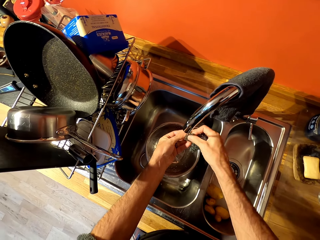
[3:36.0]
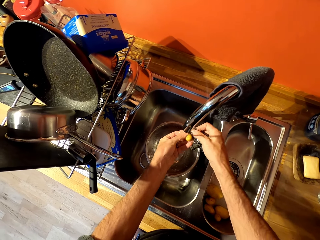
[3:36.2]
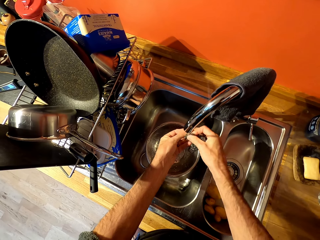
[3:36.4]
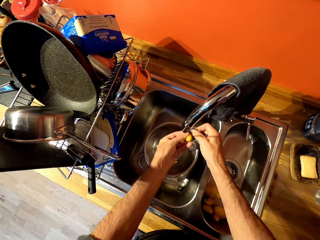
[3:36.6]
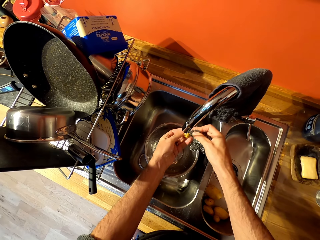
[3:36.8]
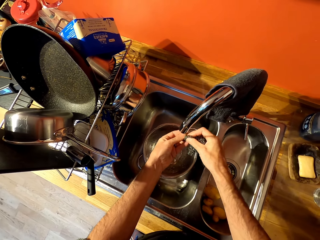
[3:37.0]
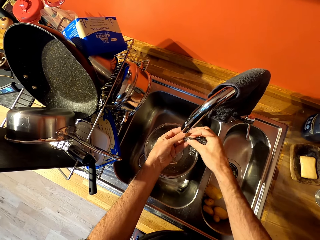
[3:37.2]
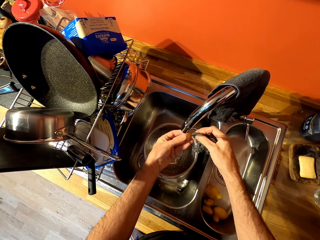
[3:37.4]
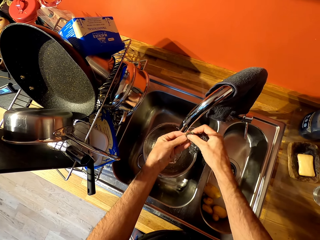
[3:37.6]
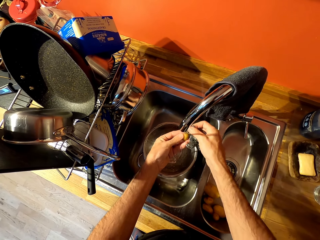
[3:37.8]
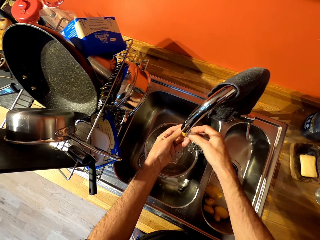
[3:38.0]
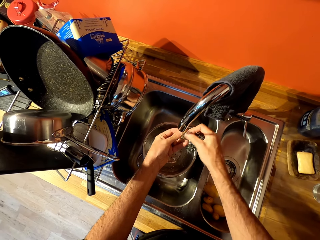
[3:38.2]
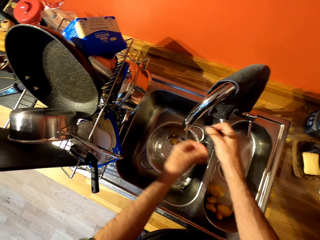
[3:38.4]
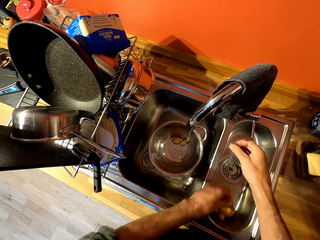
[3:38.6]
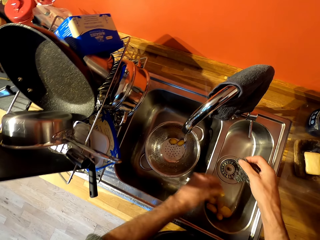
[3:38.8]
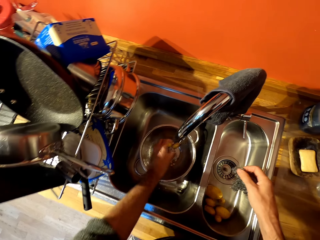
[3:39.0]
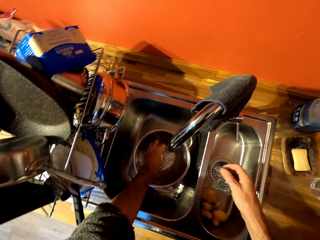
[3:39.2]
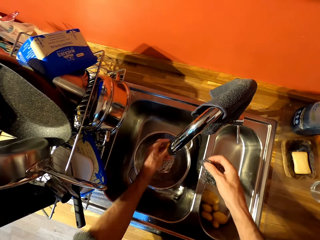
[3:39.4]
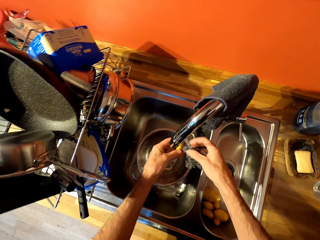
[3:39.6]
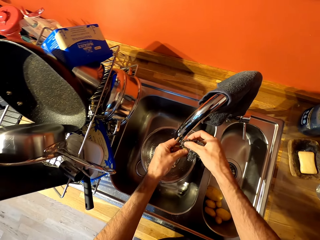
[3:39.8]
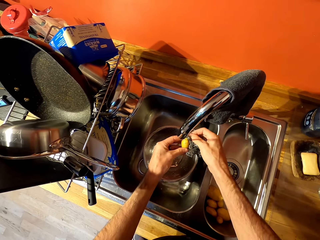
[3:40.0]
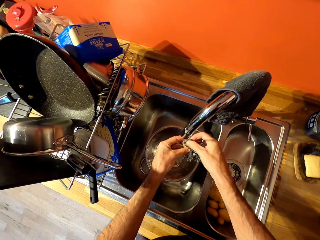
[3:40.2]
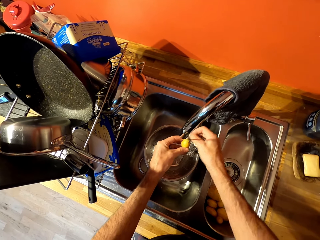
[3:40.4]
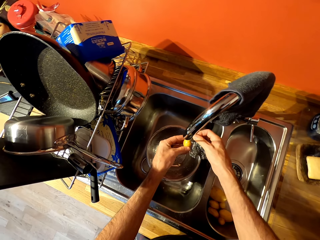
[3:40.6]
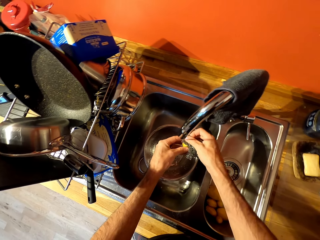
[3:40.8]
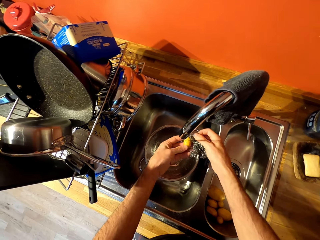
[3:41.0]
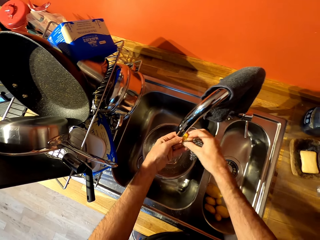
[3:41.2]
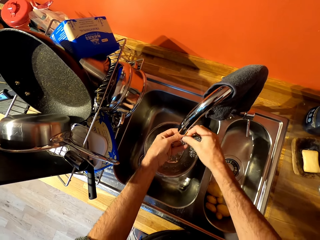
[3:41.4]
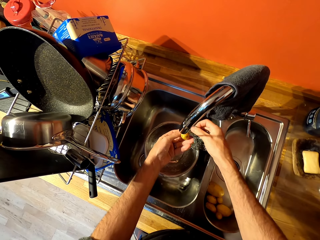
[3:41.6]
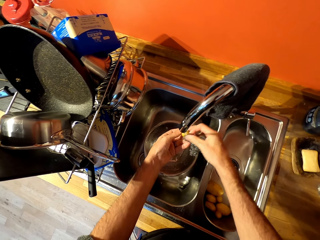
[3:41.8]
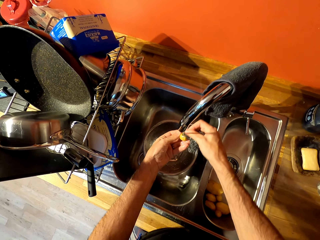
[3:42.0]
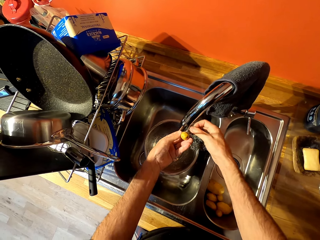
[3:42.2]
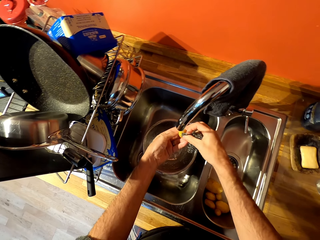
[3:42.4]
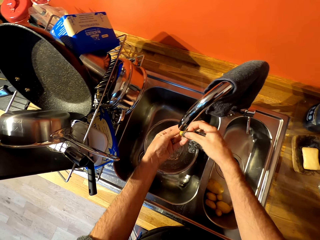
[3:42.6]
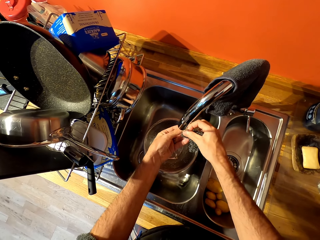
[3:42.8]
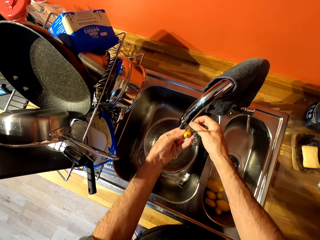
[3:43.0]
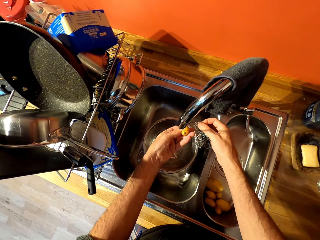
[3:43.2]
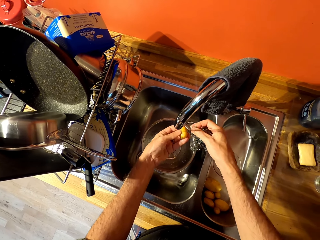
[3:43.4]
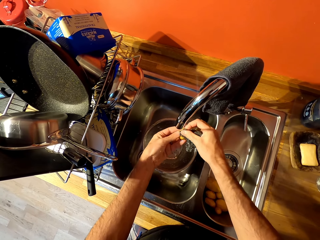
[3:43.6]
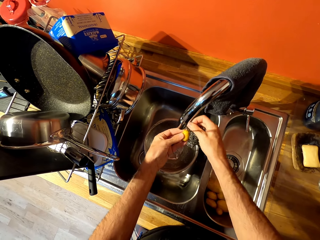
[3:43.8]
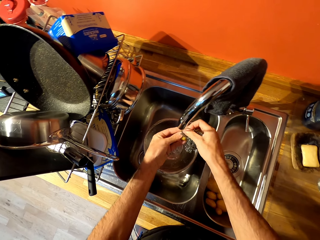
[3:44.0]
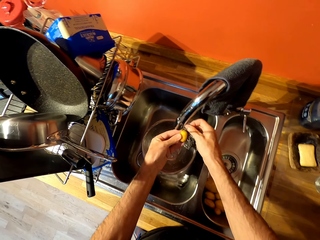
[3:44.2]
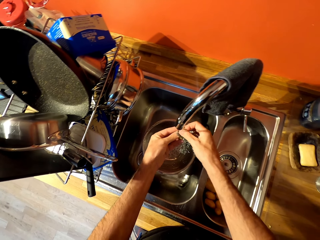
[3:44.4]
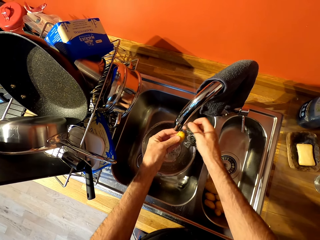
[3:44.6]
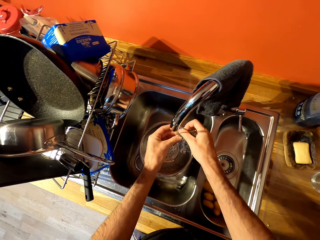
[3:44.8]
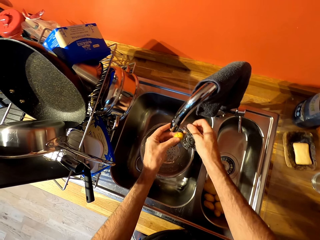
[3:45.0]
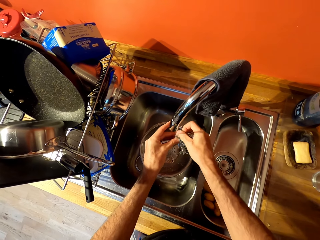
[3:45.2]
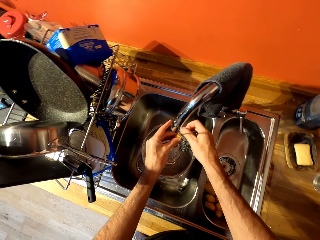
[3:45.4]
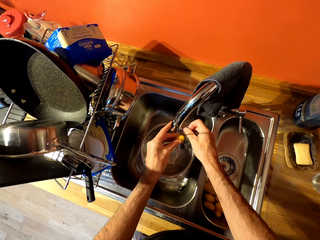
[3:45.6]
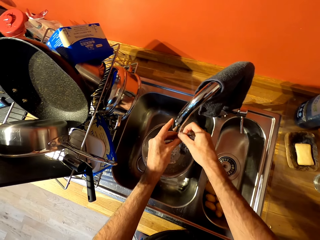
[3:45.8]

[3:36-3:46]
The camera wearer puts the washed potato in the other part of the sink. They pick up a potato and wash the potatoes with a cleaning sponge.

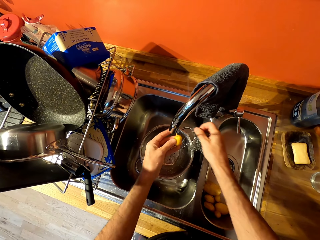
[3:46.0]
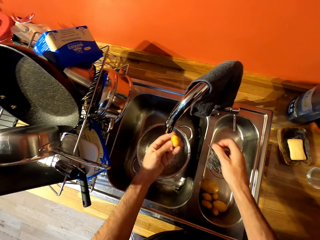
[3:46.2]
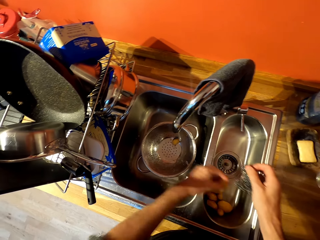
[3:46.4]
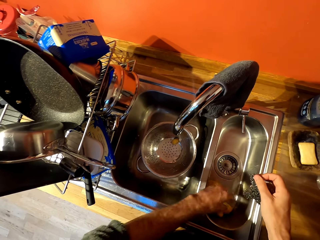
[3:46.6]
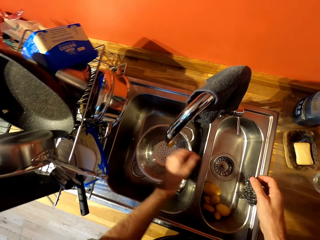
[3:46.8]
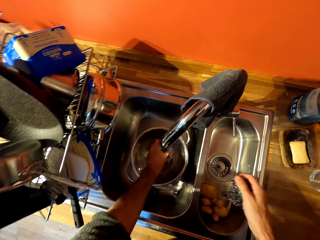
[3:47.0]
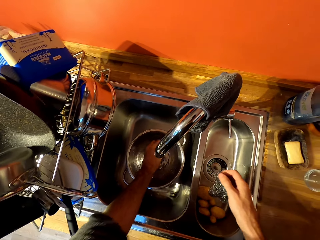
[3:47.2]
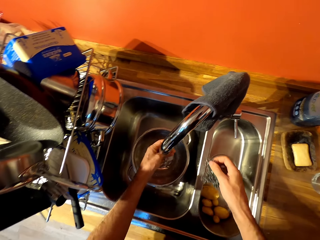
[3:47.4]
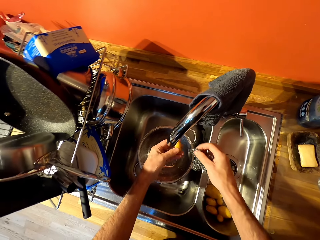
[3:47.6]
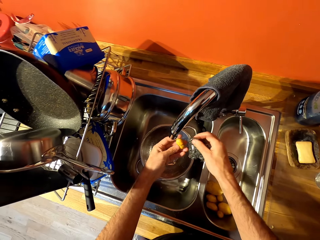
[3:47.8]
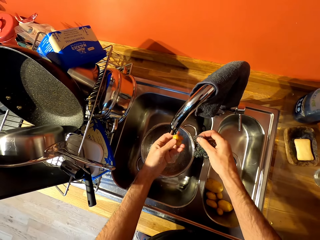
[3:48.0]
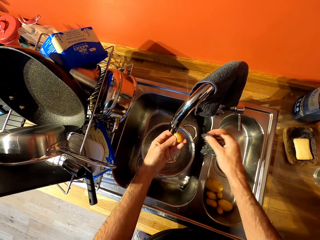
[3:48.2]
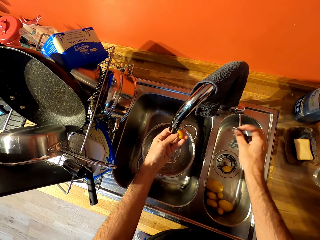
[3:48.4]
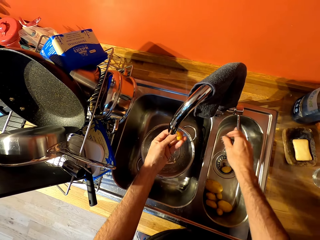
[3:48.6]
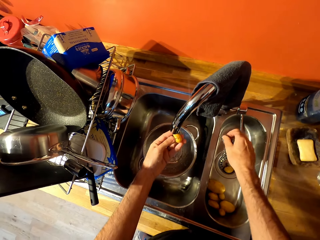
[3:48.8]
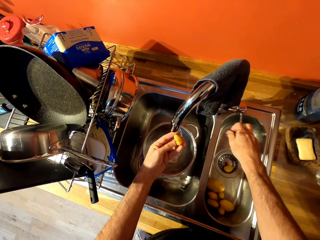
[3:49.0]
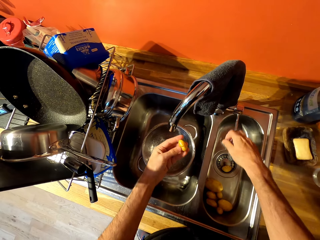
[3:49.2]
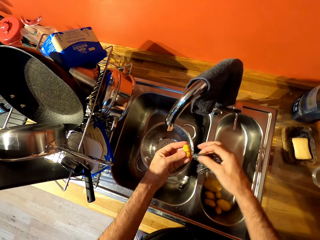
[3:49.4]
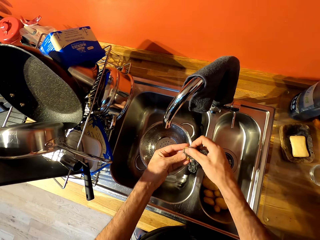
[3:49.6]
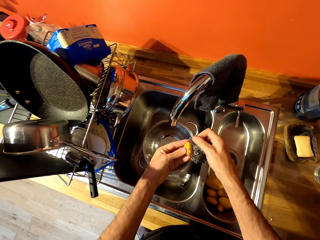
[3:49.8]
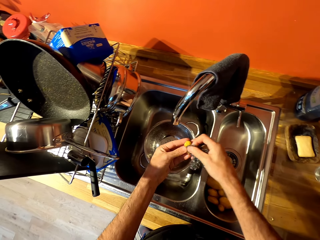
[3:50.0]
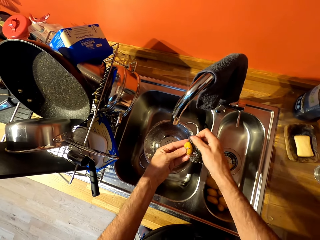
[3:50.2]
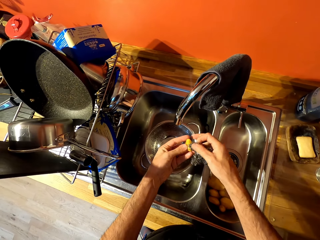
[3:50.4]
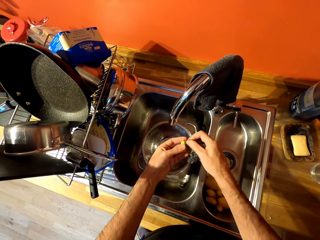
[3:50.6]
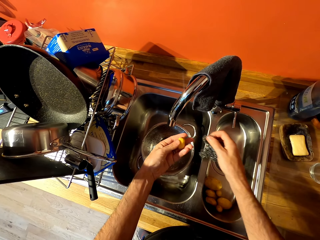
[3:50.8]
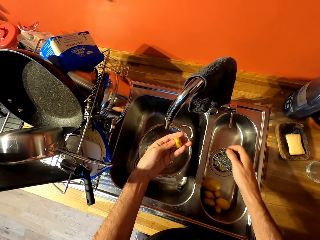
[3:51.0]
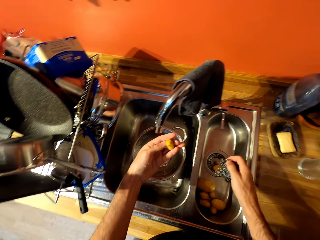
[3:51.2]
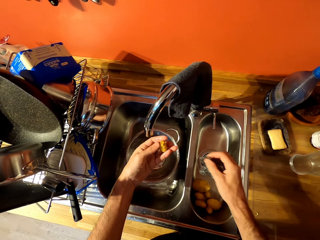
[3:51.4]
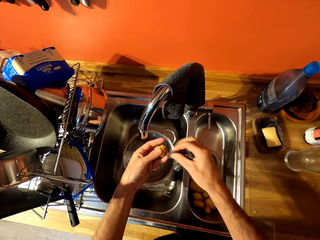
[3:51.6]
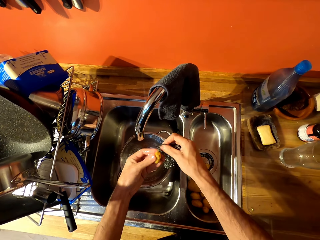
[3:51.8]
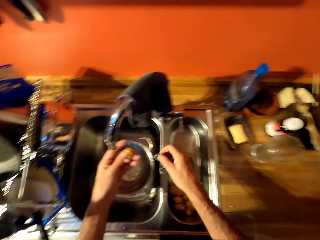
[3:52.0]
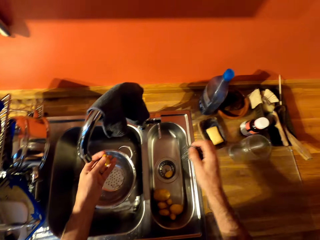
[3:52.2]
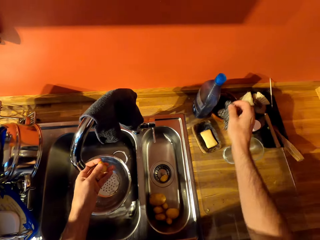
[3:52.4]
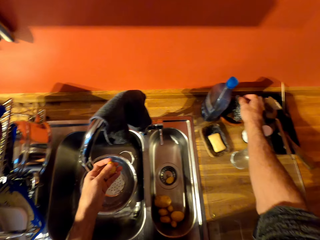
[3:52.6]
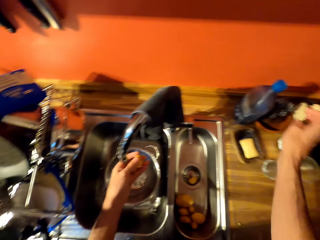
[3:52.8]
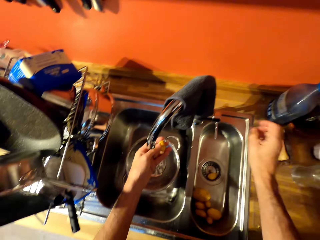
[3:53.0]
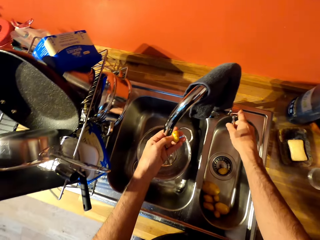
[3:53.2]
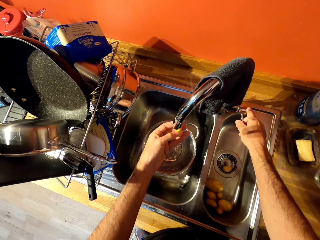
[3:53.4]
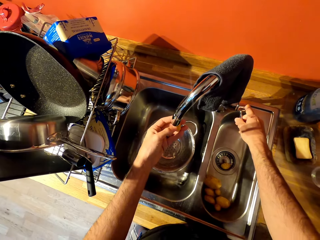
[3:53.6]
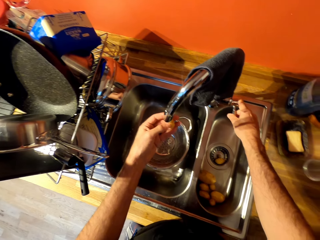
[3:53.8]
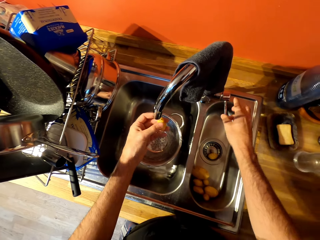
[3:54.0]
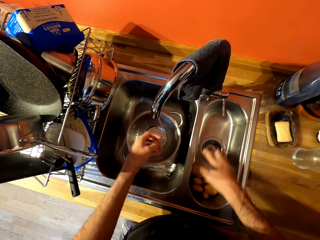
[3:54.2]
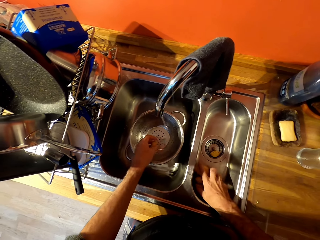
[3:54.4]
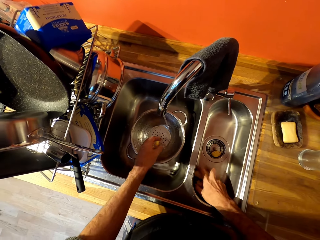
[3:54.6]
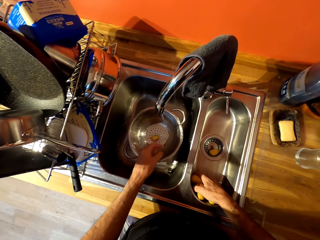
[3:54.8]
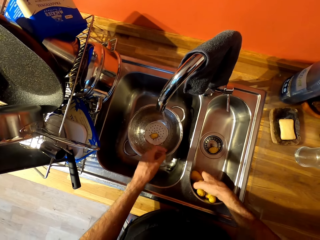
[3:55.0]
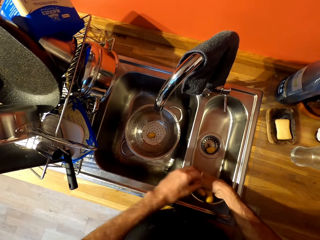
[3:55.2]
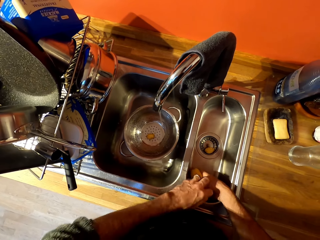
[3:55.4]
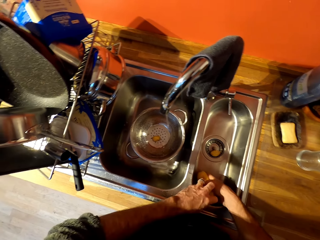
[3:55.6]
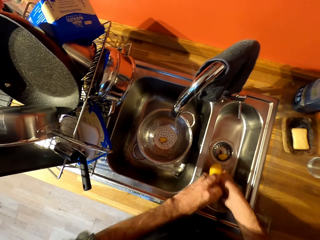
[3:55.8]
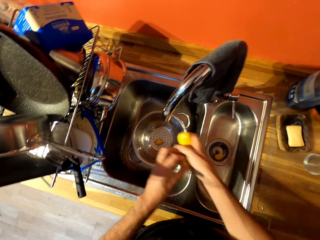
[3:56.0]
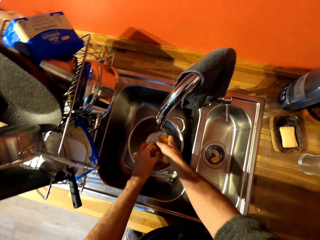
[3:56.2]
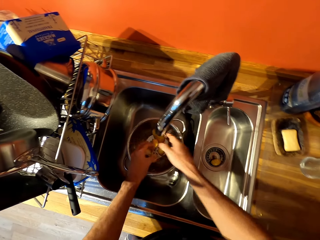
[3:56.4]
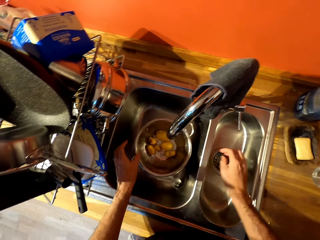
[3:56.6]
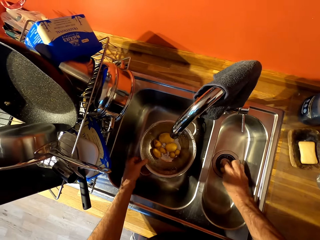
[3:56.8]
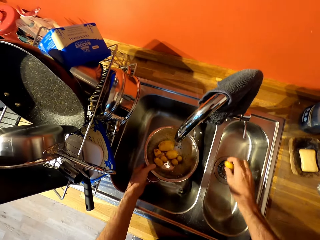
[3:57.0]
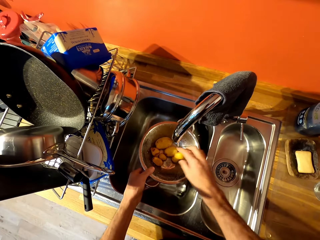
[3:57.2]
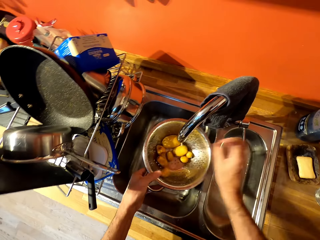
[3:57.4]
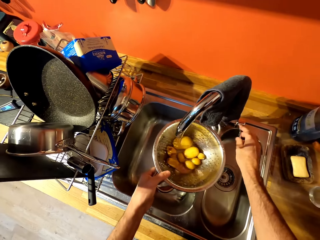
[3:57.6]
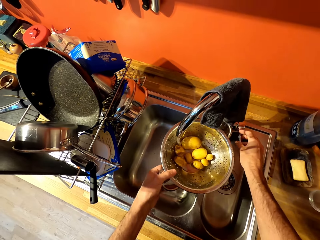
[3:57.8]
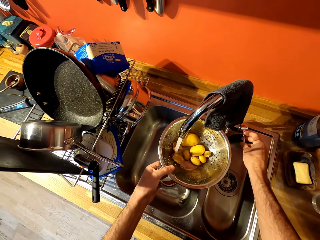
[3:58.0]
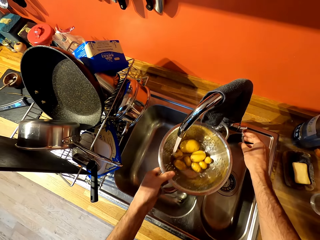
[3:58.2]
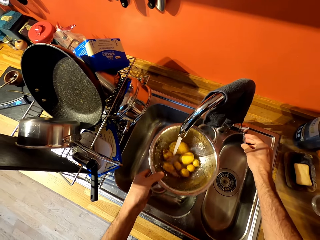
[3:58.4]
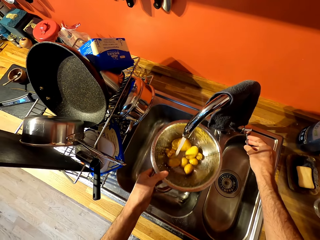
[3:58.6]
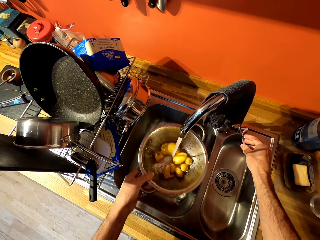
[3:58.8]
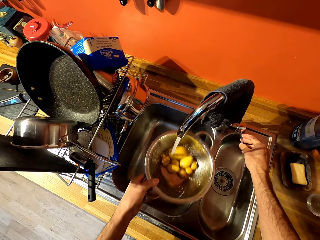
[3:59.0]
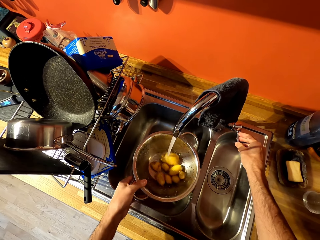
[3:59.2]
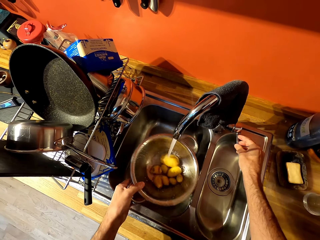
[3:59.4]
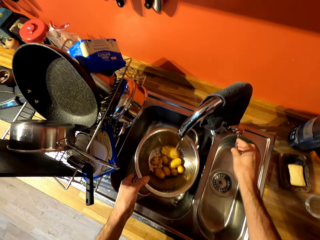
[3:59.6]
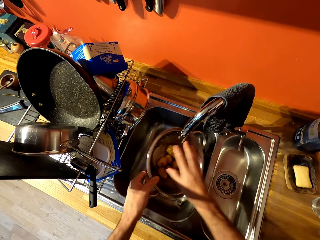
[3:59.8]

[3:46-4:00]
The camera wearer puts the washed potato in the other part of the sink. They pick up a potato and wash the potatoes with a cleaning sponge. They close the sink tap. They wash the potatoes with the cleaning sponge. They put the cleaning sponge in a bowl beside the bottle. They open the tap. They clean the potato. They pick up the potatoes and place the potatoes in the sieving bowl or colander. They pick up the potato, lift the colander closer to the tap and place the potato in the sieving bowl. They open the sink tap. They rinse the potatoes.
